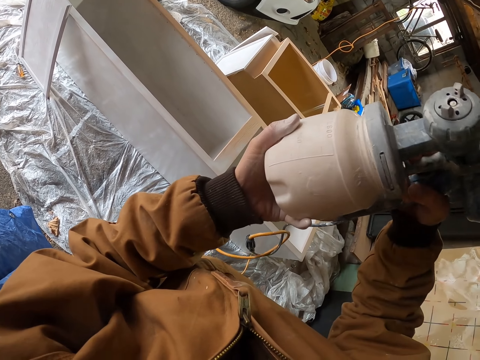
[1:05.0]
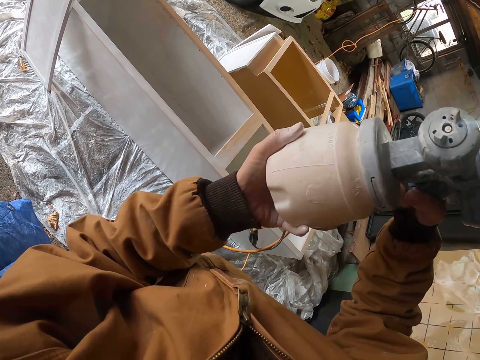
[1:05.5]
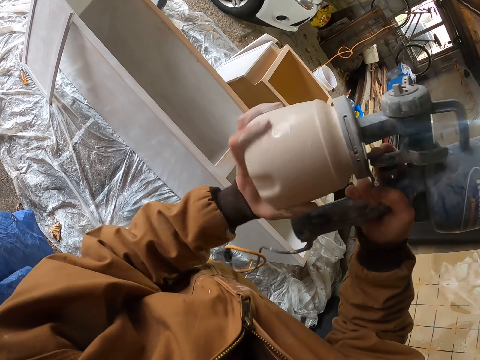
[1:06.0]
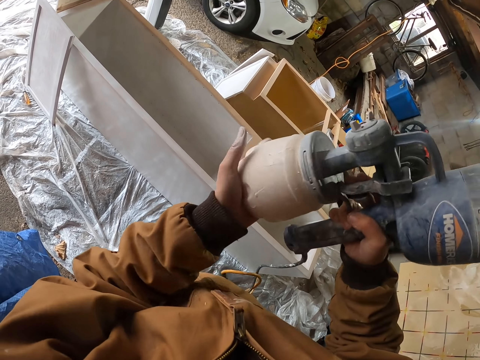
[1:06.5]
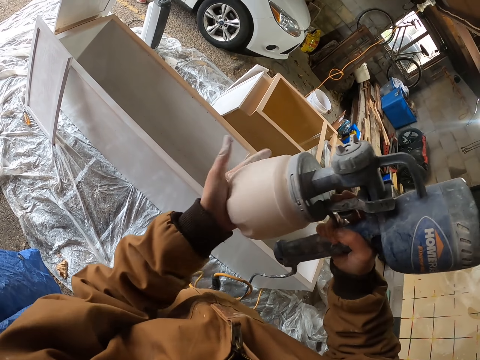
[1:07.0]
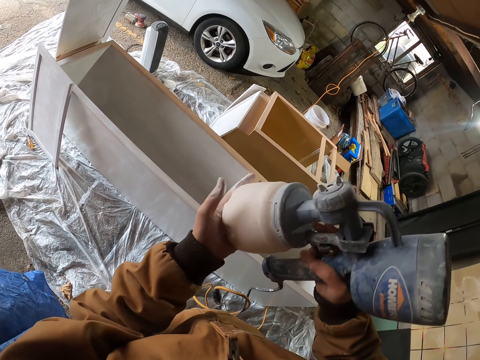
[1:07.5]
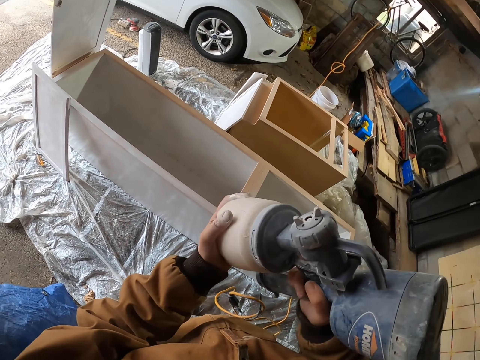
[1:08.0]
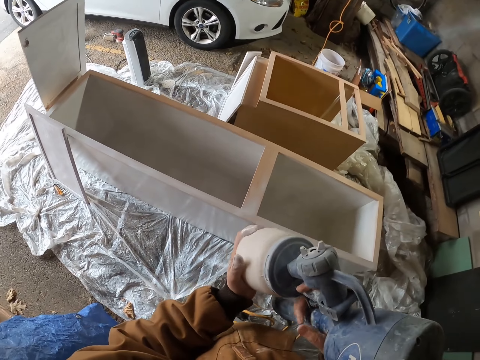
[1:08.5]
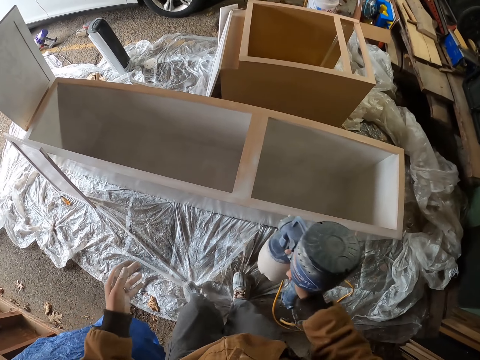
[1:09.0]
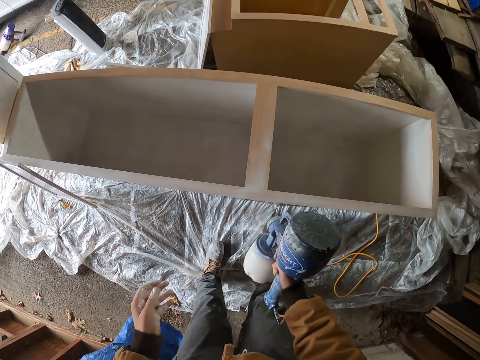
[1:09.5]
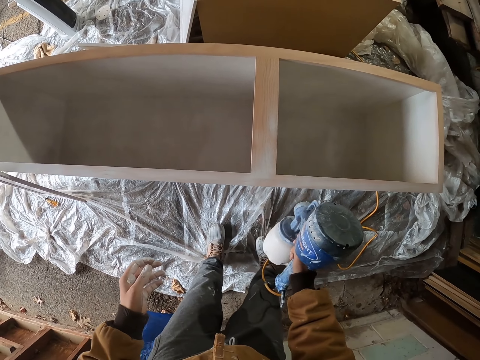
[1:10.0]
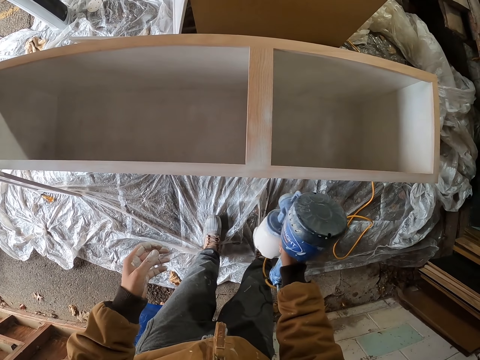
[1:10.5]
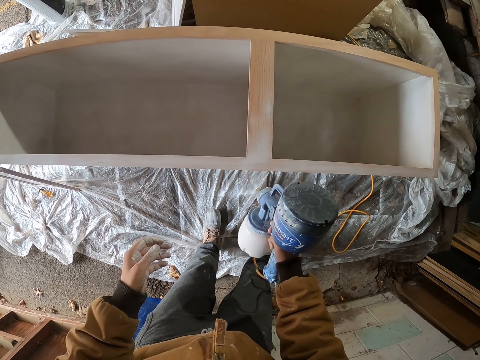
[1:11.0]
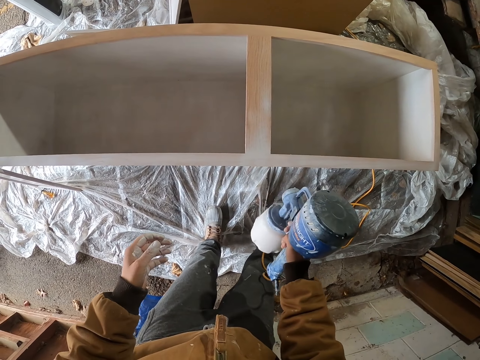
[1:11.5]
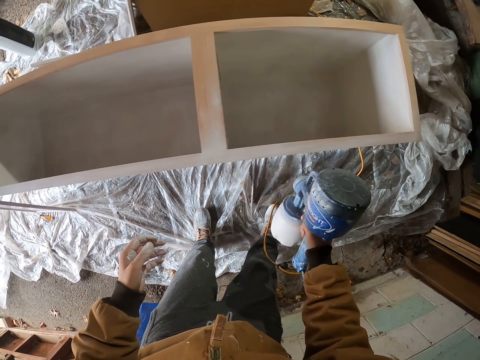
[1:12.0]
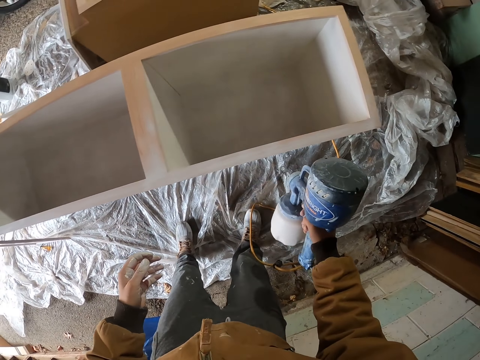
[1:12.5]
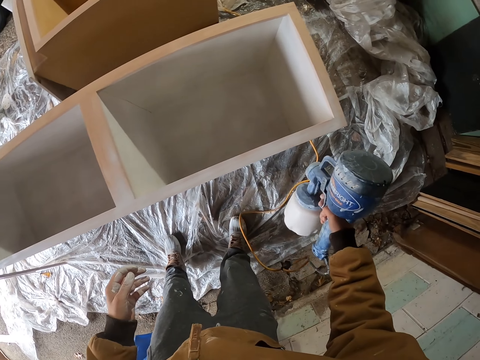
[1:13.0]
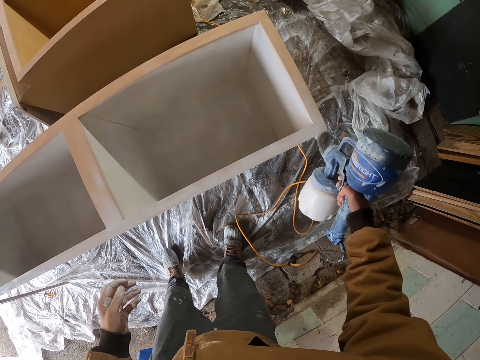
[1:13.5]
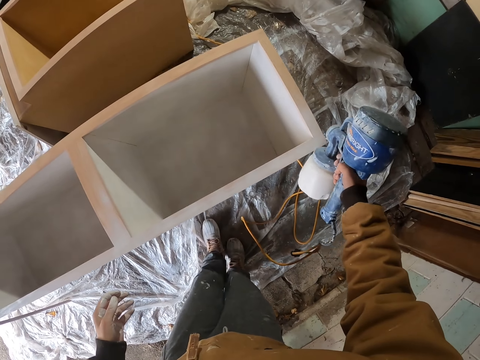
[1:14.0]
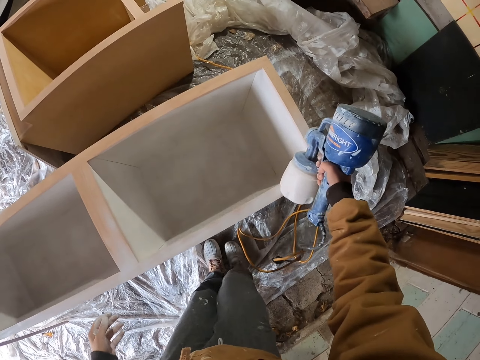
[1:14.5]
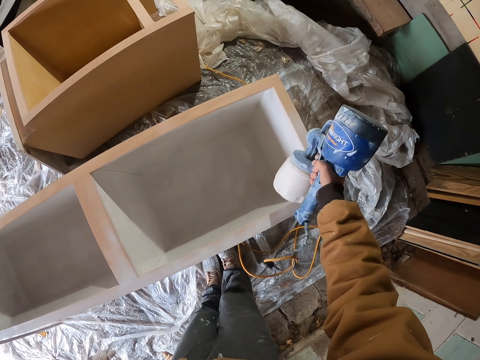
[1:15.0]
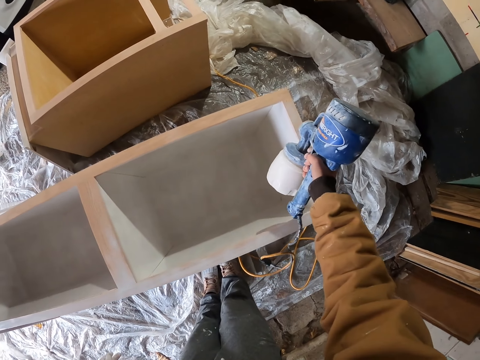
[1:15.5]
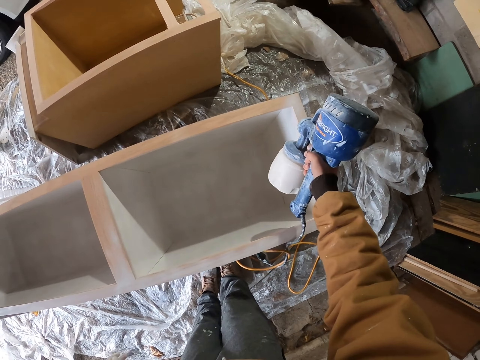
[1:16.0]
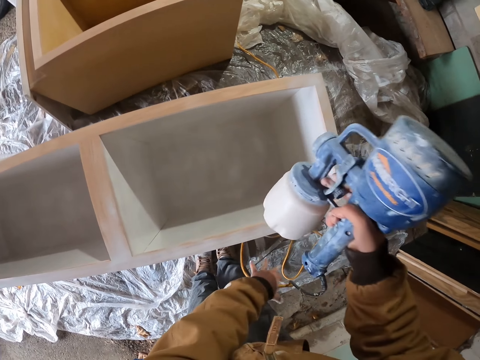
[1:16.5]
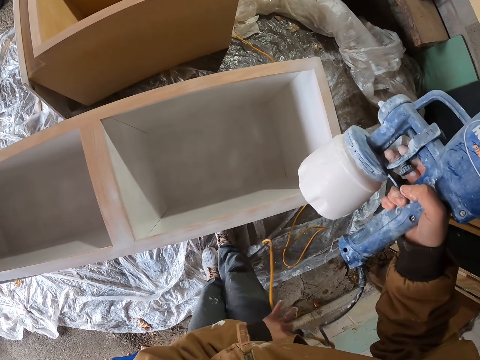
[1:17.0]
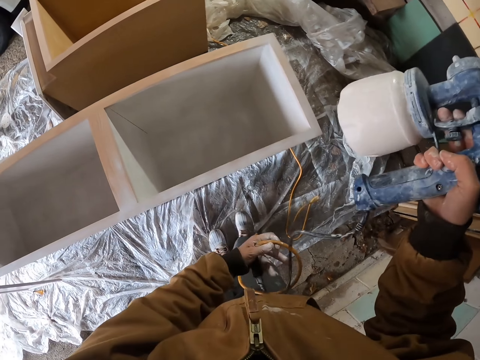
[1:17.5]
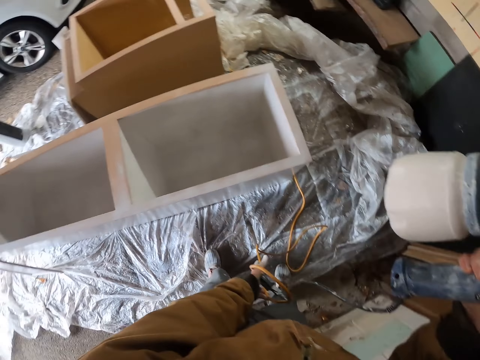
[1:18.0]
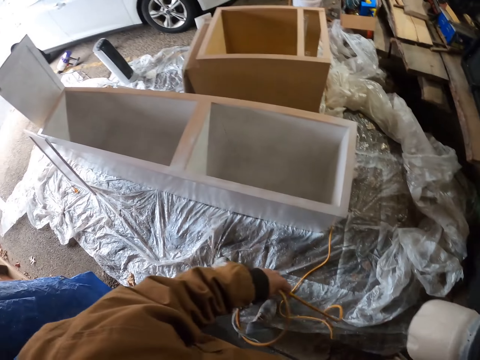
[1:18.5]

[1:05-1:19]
The camera wearer tightens the paint container on the paint sprayer. They spray paint on the lumber of the wooden box. They shake the paint spray gun. They hold the paint spray gun pipe with the other hand.

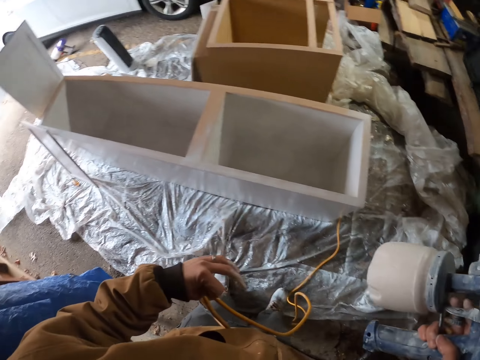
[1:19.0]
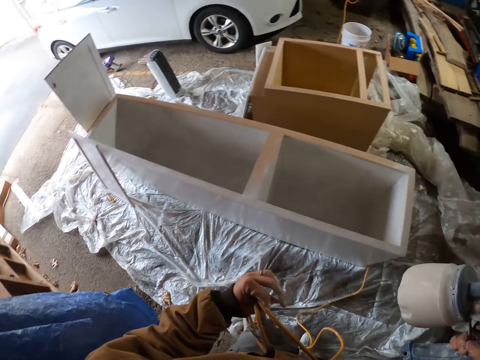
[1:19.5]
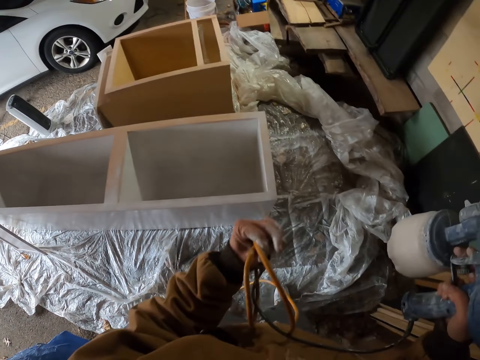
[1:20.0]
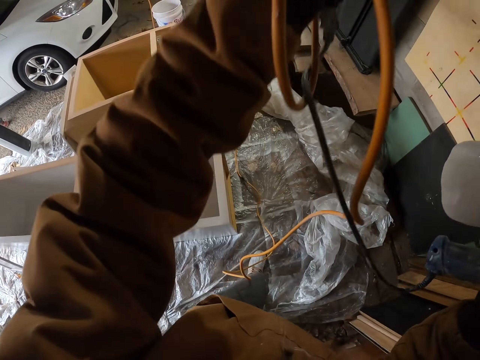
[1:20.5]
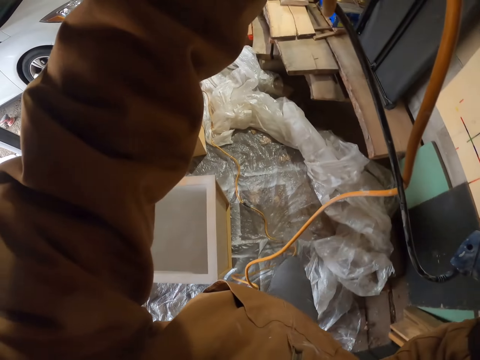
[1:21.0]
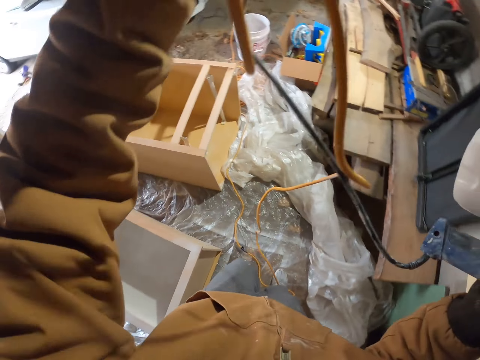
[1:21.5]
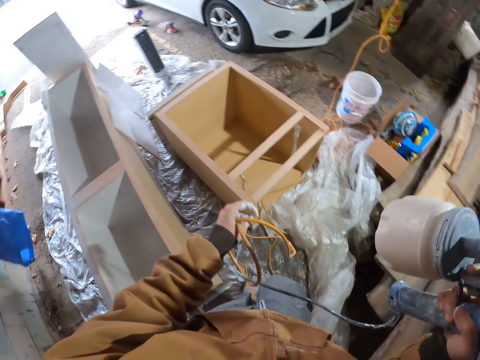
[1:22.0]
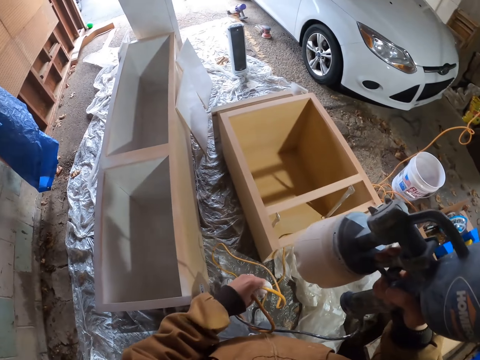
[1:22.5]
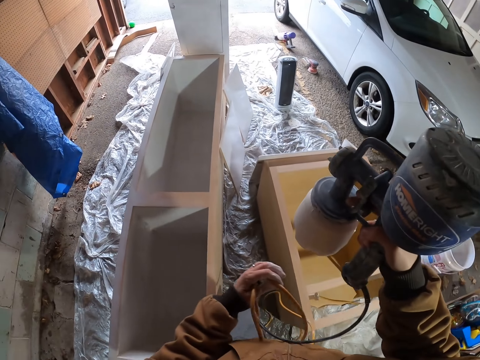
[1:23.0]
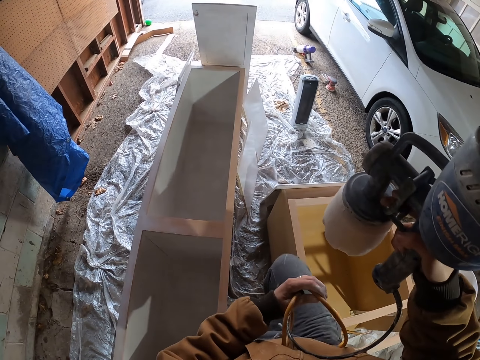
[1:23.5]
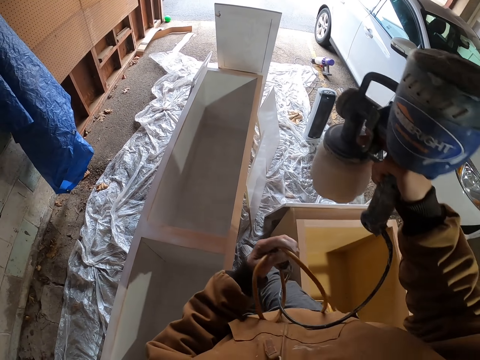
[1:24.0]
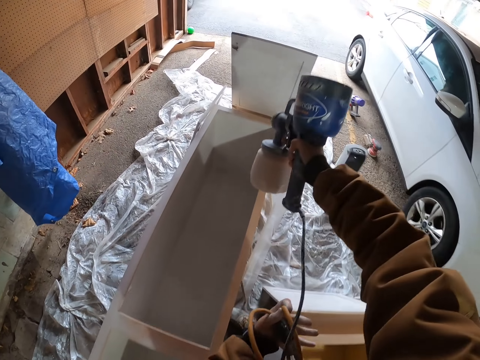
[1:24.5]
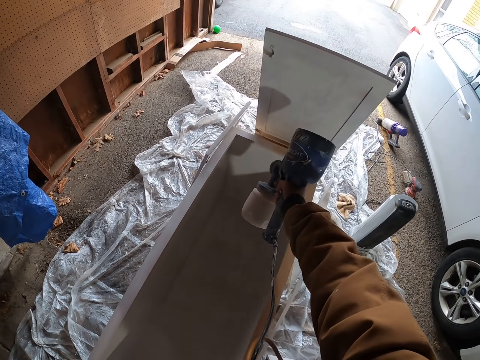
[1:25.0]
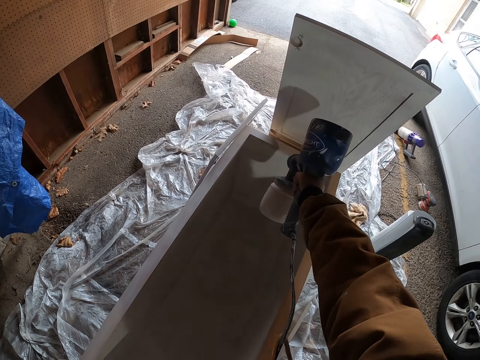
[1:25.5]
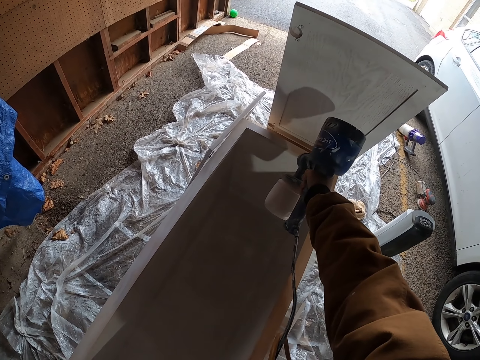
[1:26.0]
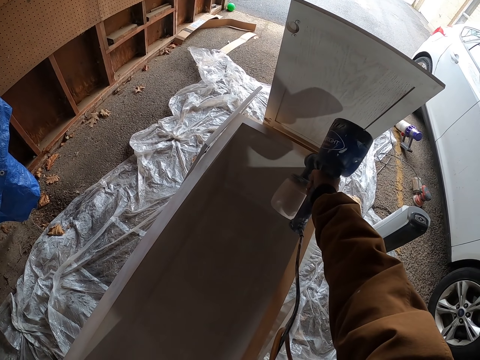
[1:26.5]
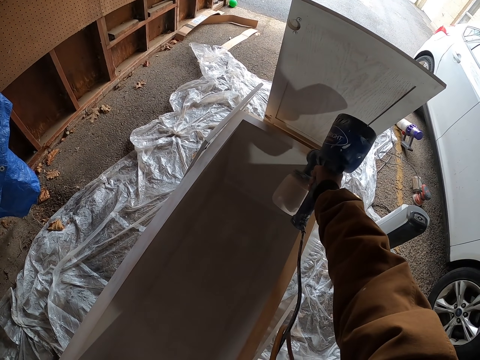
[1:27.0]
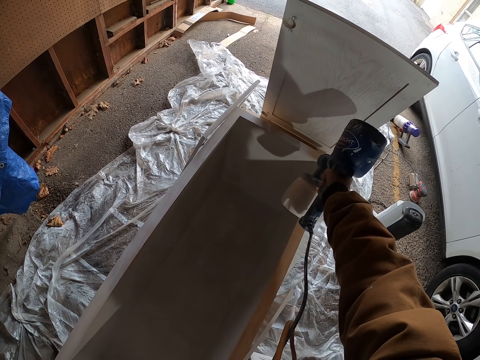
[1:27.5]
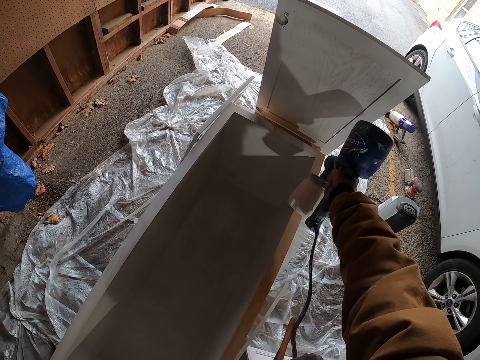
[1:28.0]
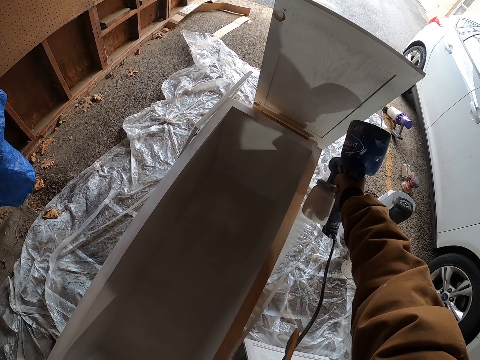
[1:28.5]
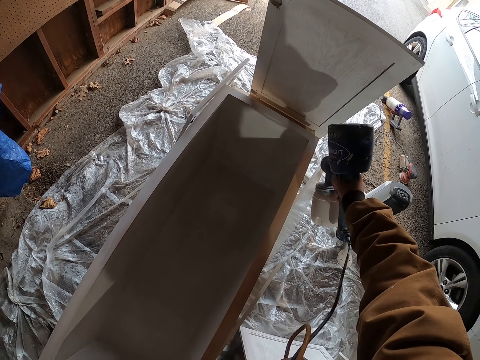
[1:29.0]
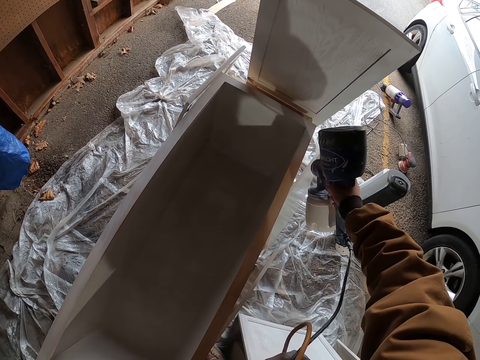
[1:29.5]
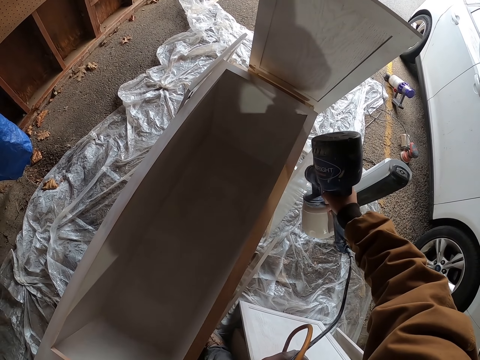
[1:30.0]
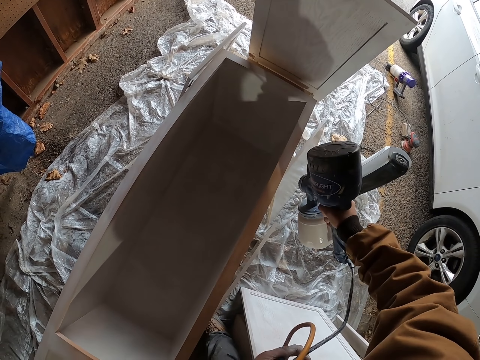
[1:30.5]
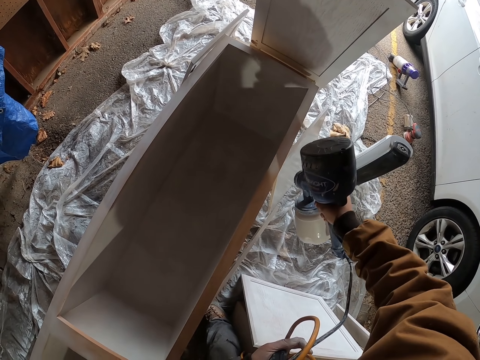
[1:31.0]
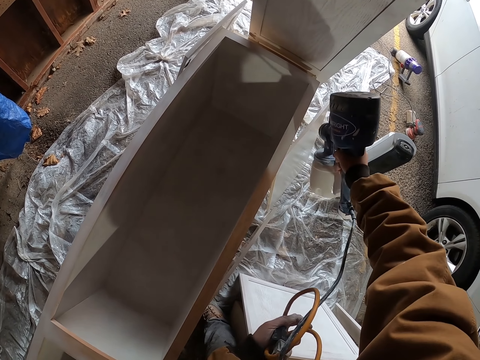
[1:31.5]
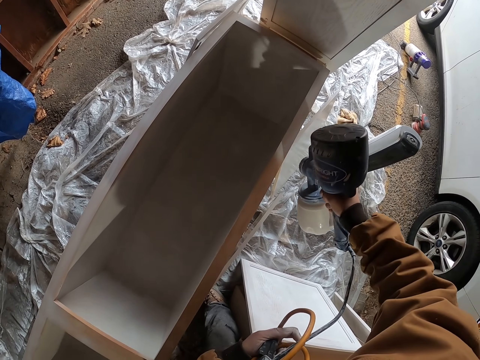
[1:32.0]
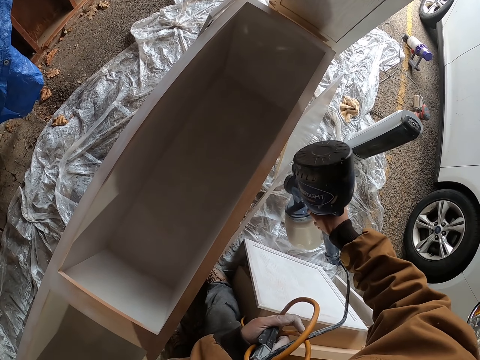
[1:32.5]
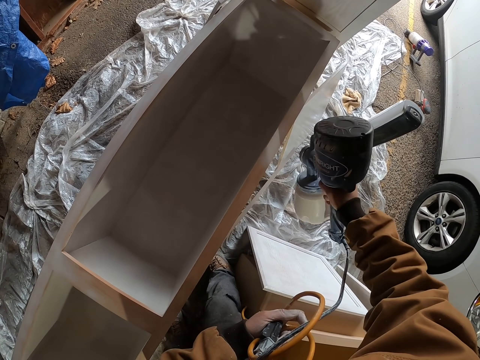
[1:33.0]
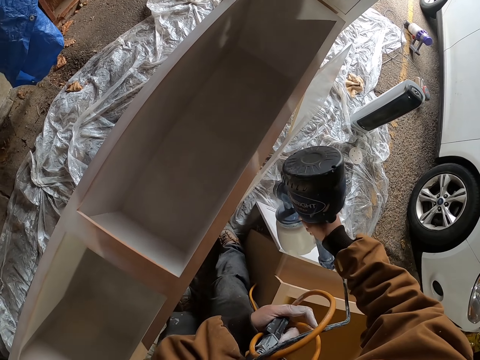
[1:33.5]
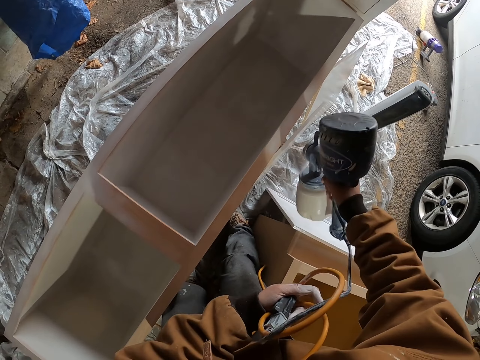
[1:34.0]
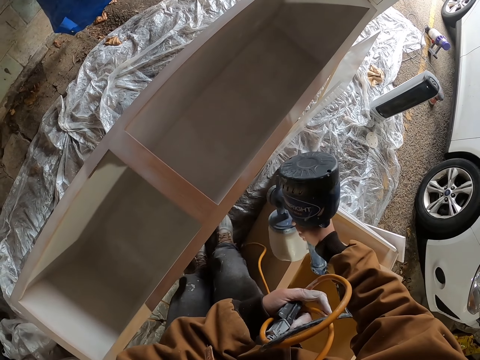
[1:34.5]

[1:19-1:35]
The camera wearer lifts up the paint sprayer cable pipe with a hand. They walk right. They walk left. They spray paint on upper parts of the wooden box with the paint spray gun.
